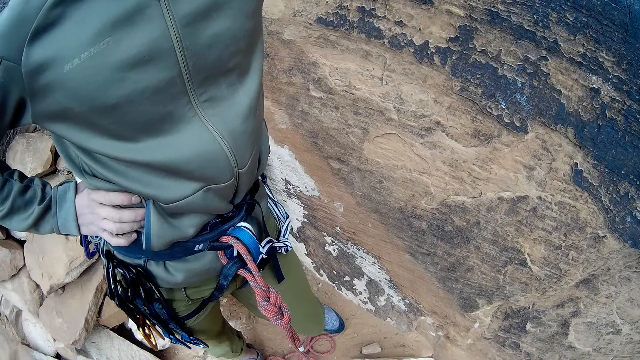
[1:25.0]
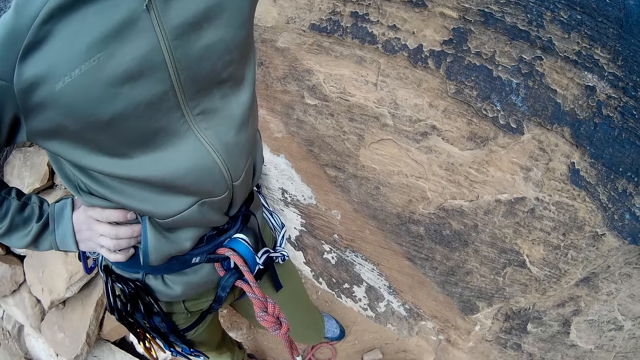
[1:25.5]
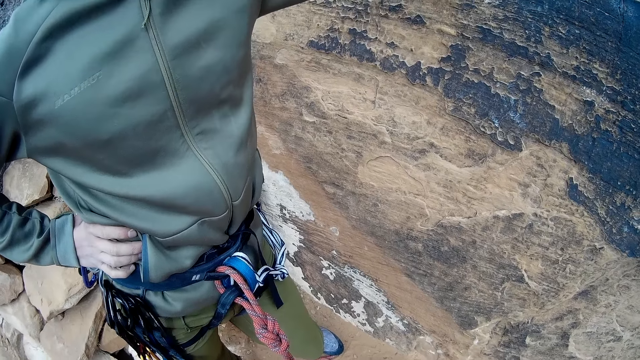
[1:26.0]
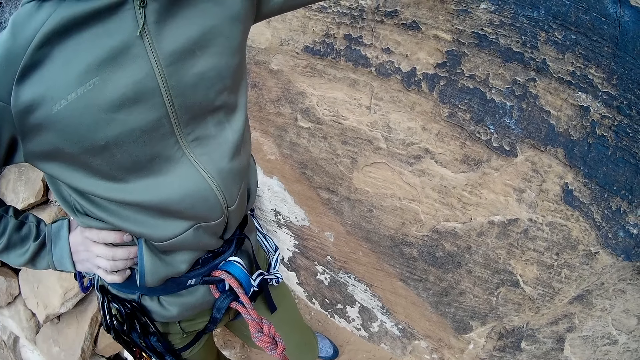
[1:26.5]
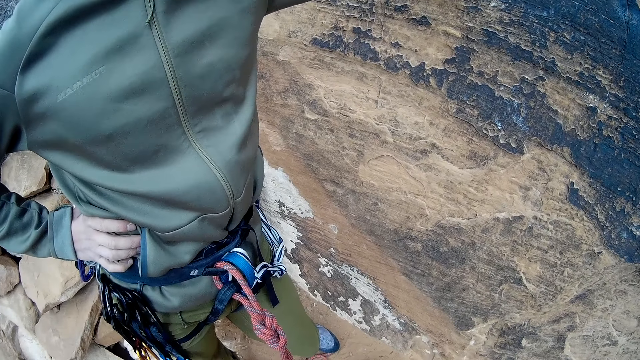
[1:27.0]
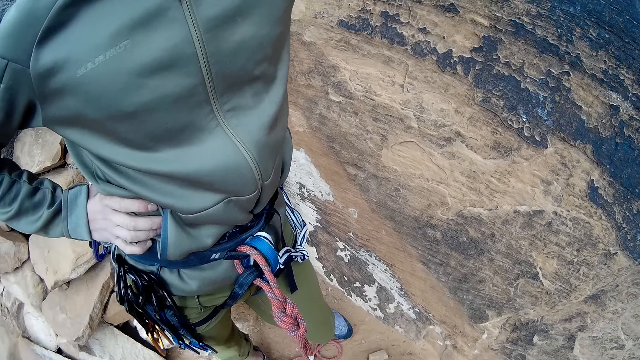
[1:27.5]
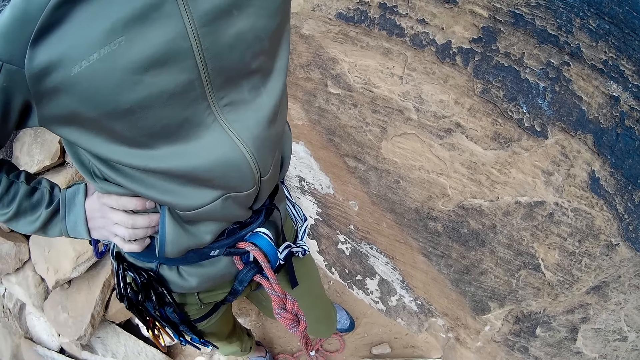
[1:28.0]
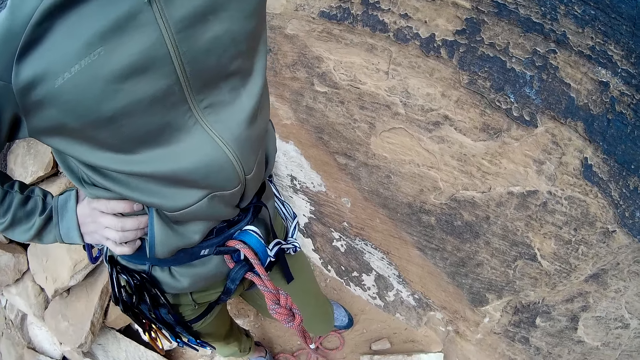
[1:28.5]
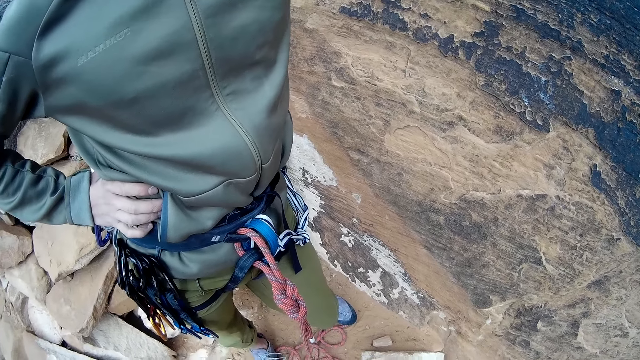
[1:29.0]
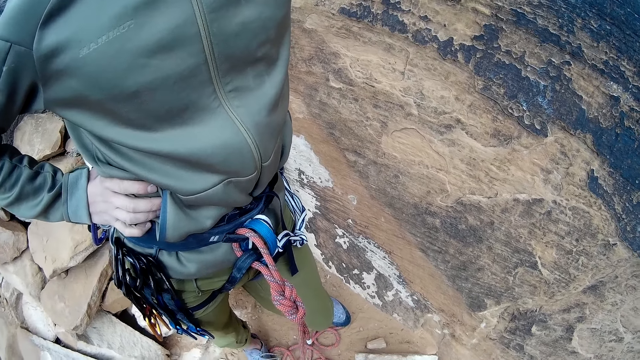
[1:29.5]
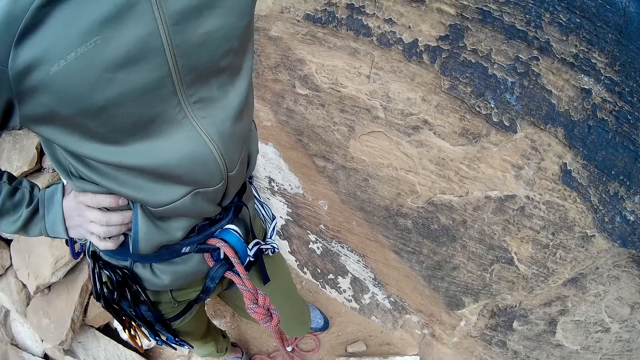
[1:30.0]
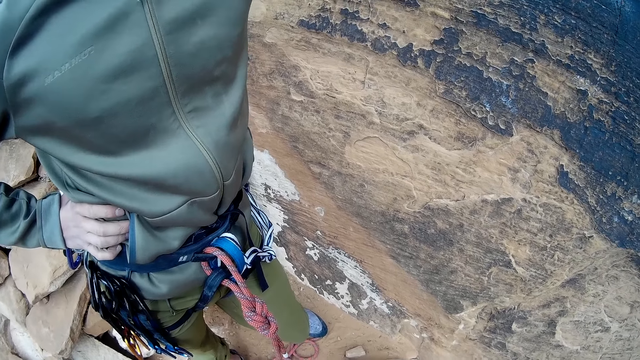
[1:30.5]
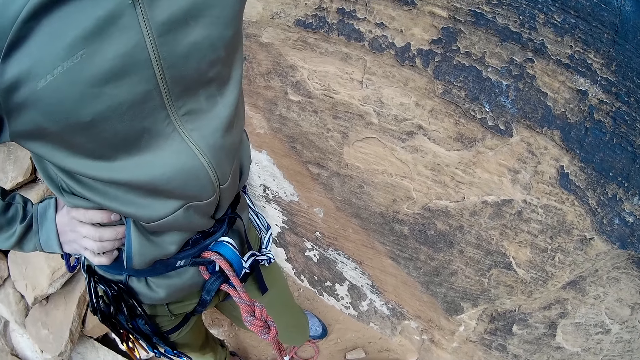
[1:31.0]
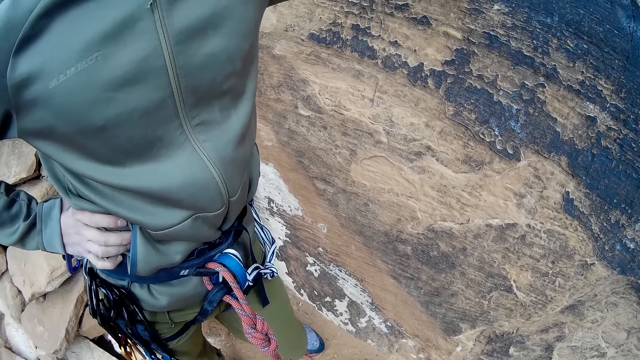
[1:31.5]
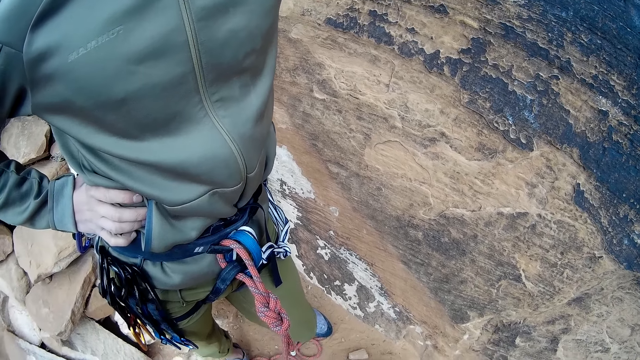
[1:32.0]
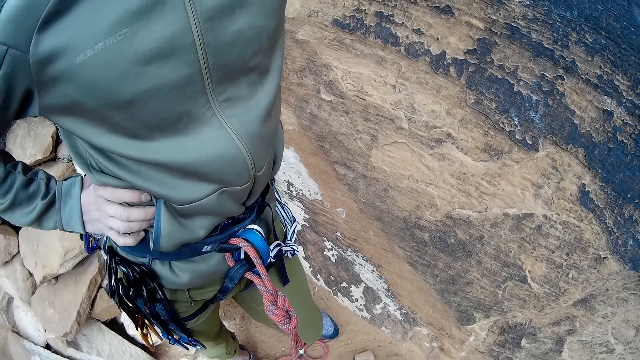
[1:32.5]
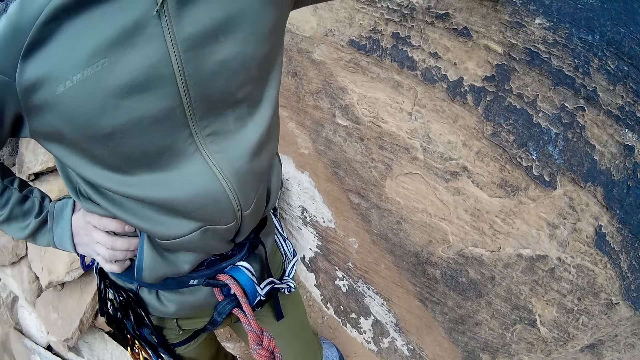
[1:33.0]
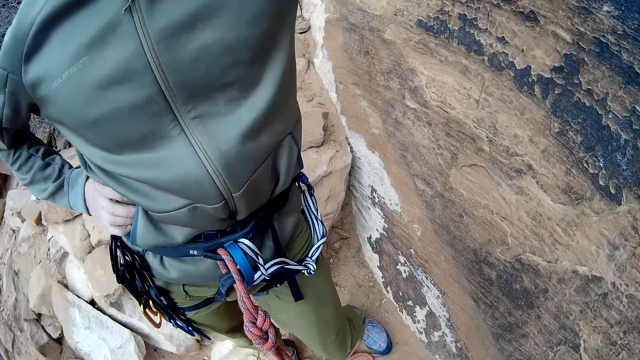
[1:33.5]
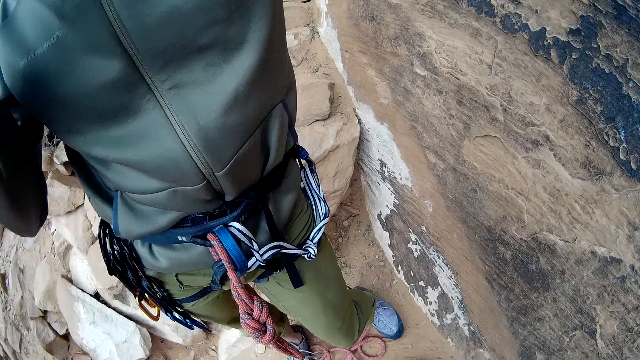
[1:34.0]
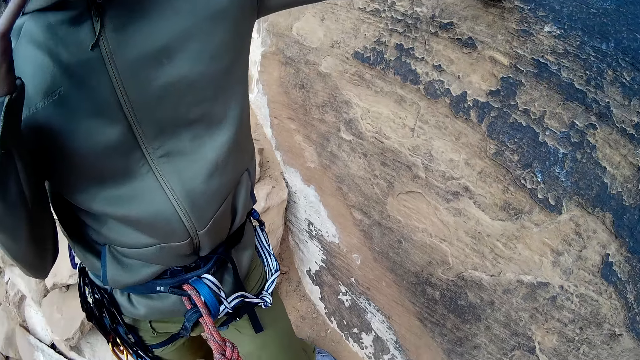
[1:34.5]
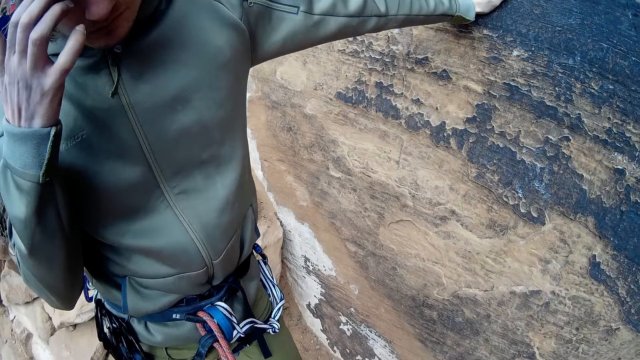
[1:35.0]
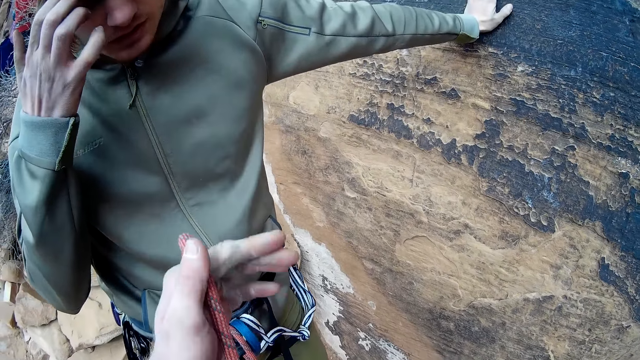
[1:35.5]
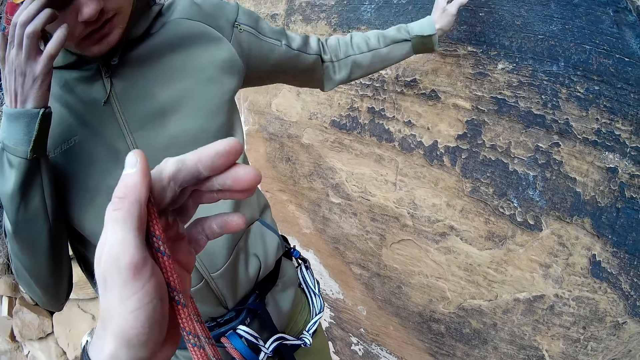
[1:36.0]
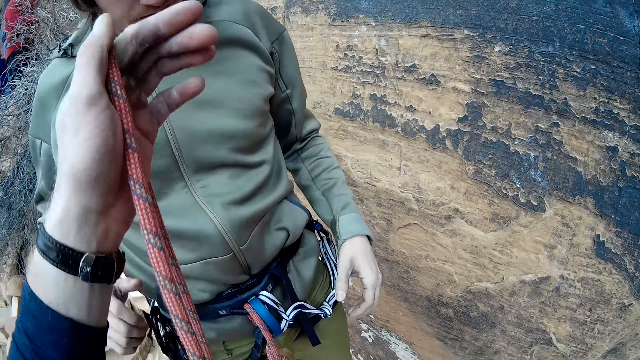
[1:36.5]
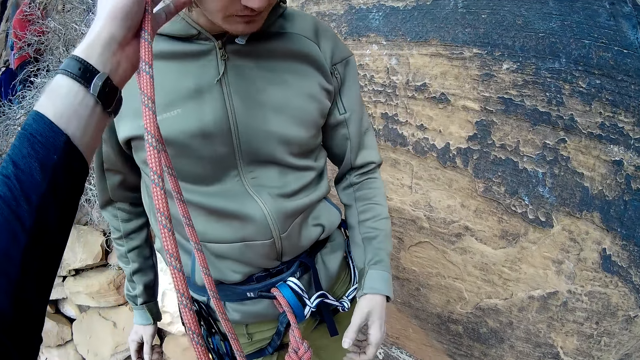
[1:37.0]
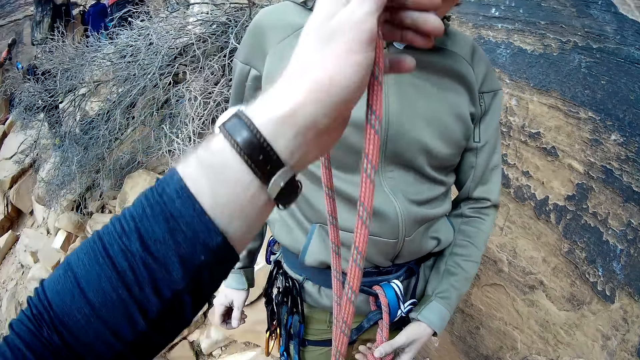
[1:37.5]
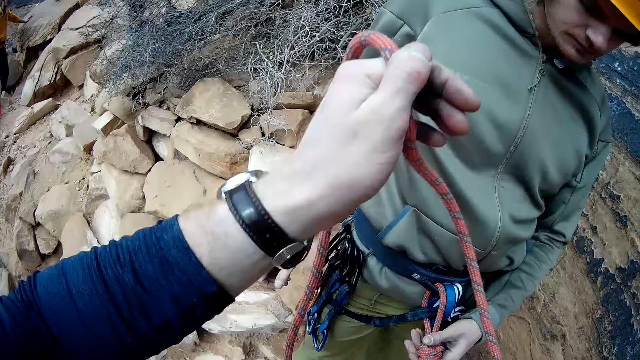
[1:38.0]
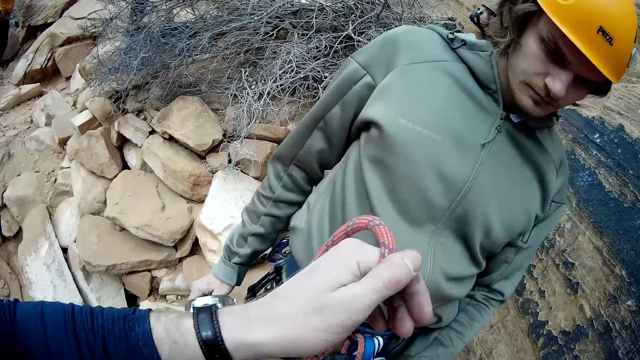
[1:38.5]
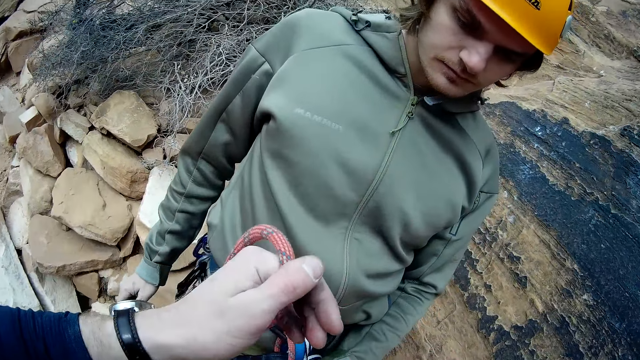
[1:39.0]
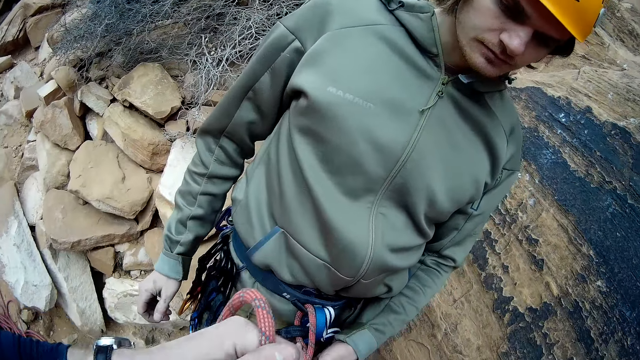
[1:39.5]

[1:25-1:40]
A man leans on a rock. The man raises his hand. The camera wearer examines the rope on the man. They raise a hand towards the man.

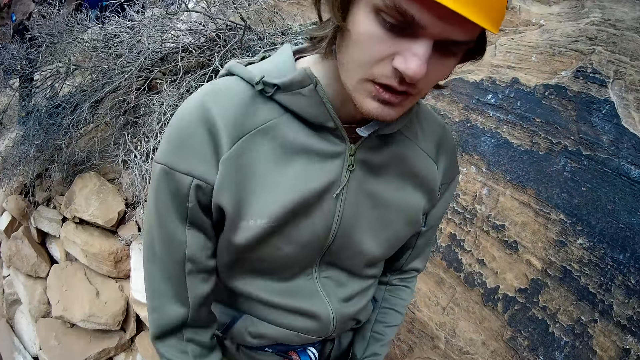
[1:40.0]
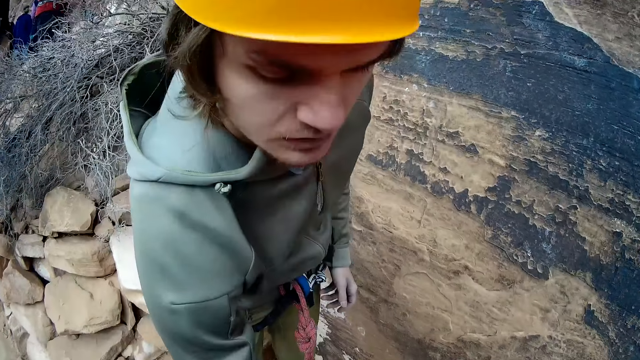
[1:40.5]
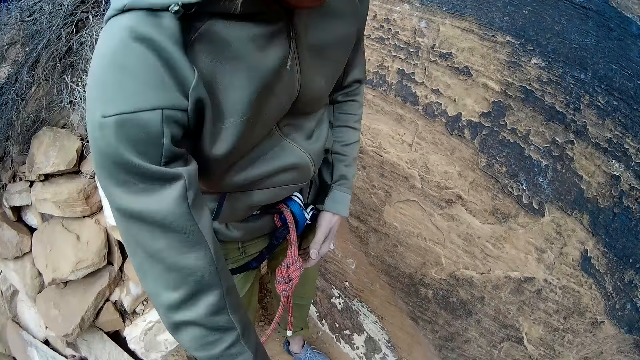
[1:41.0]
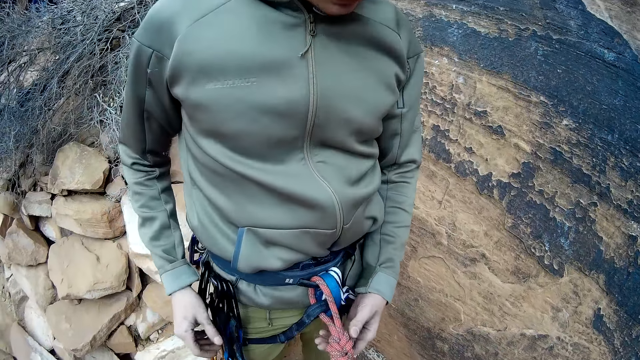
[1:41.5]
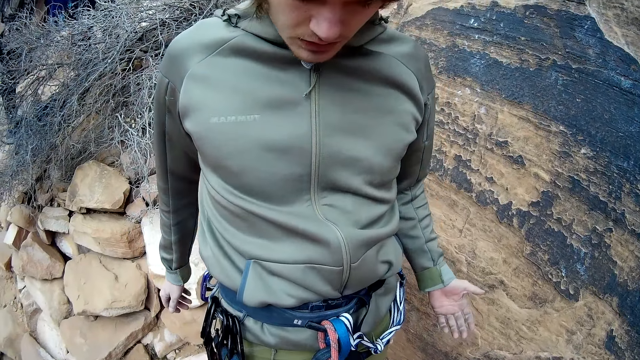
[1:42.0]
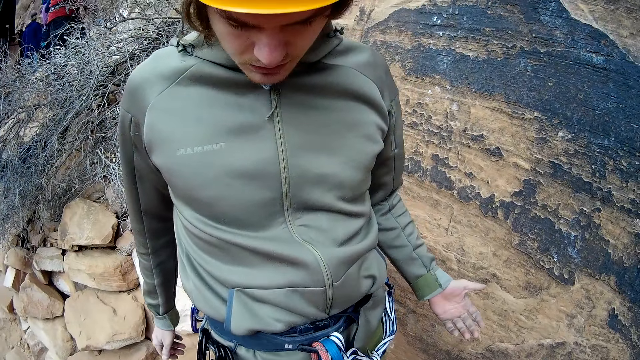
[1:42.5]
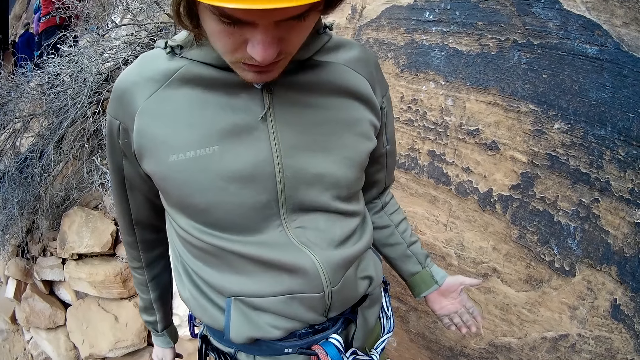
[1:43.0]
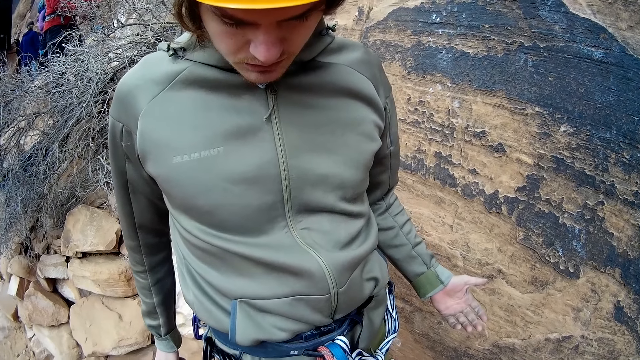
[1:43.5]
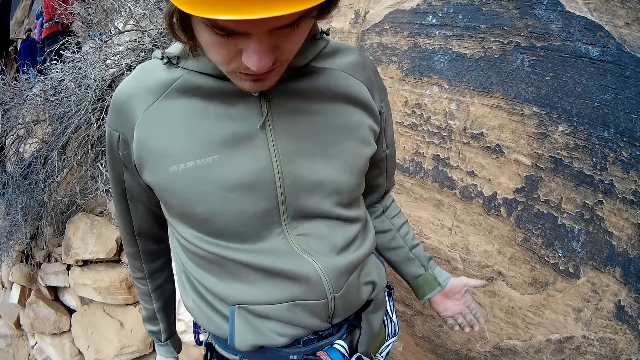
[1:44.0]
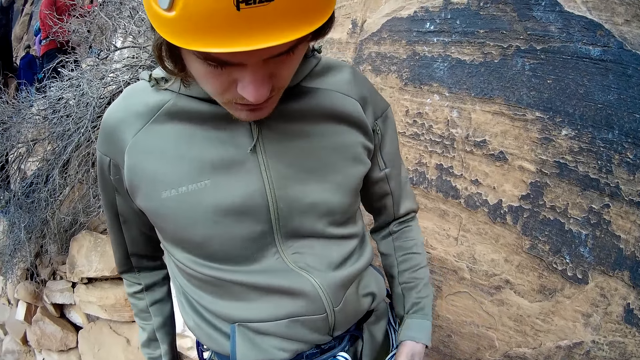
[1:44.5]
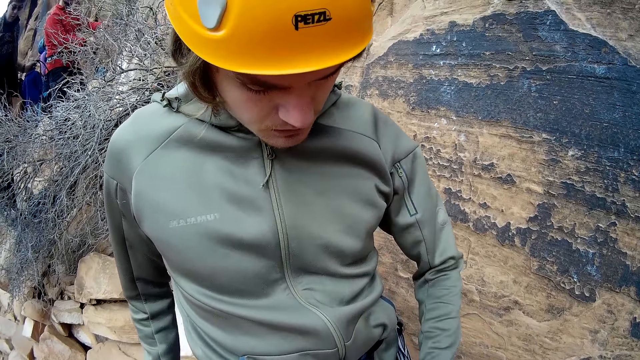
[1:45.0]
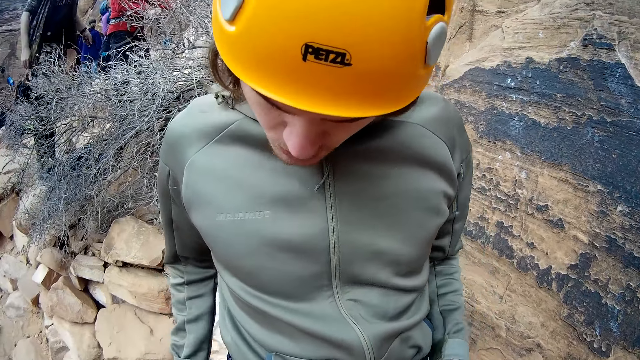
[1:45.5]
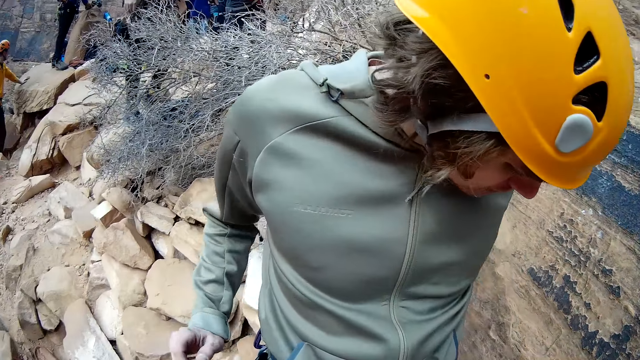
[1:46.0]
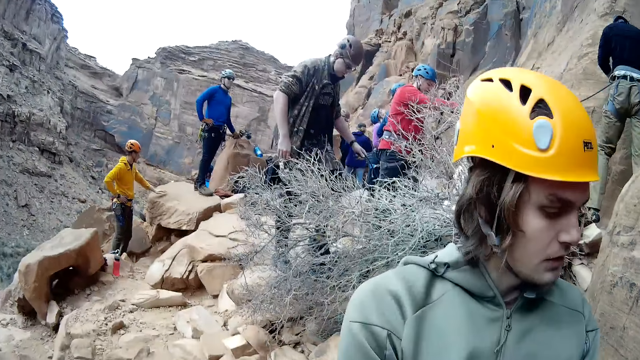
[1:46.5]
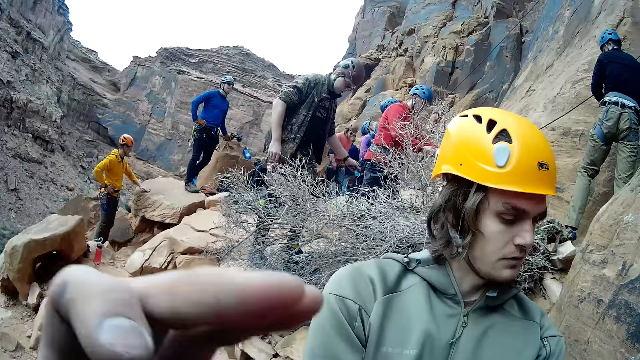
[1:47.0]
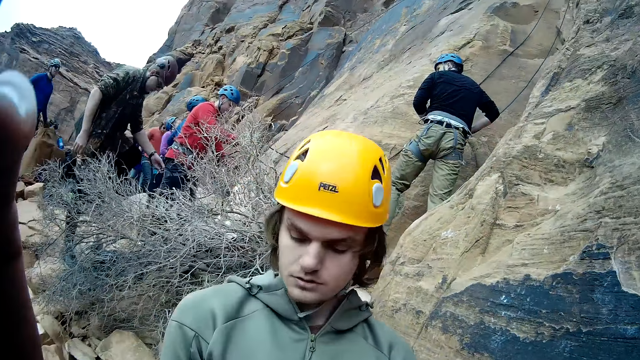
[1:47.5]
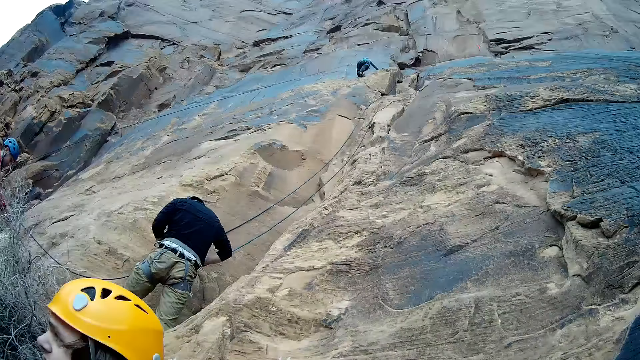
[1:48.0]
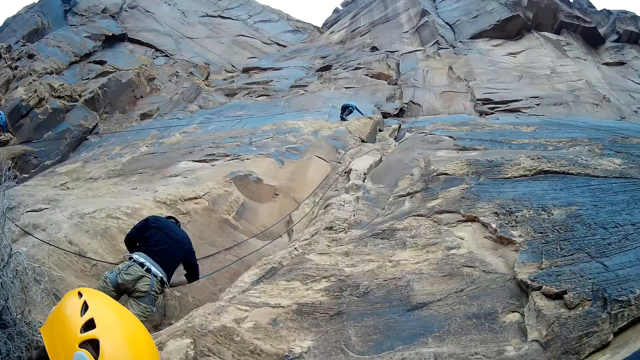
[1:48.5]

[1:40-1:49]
The camera wearer interacts with a man. They speak with the man on the mountain.
